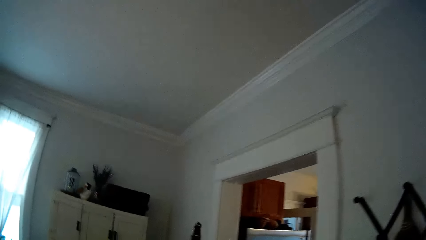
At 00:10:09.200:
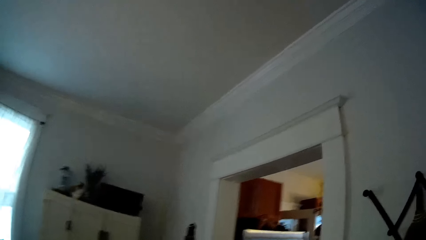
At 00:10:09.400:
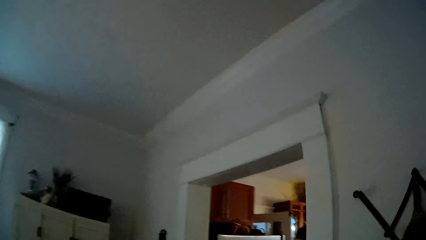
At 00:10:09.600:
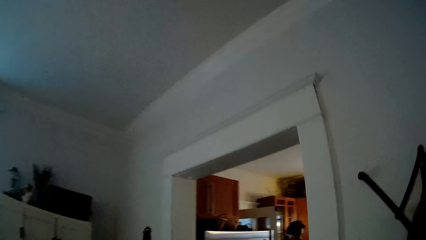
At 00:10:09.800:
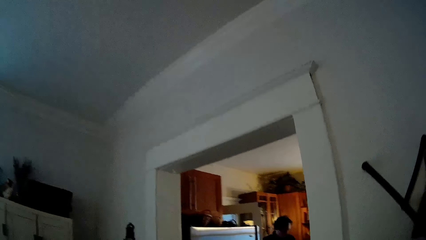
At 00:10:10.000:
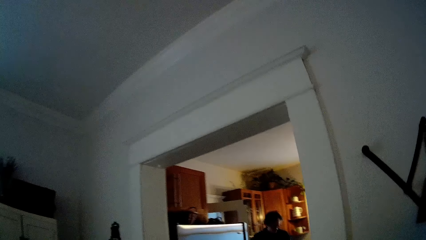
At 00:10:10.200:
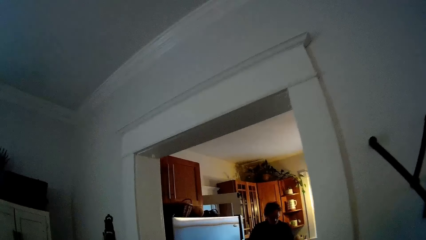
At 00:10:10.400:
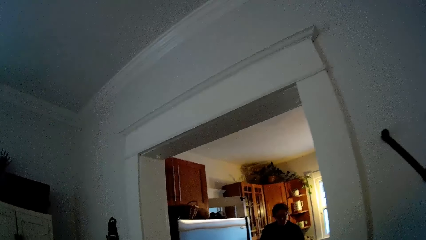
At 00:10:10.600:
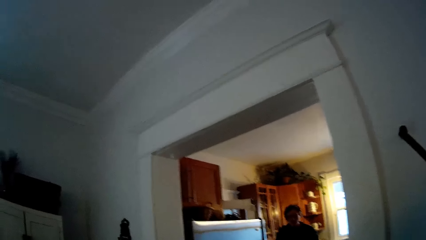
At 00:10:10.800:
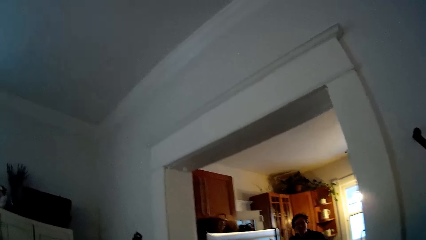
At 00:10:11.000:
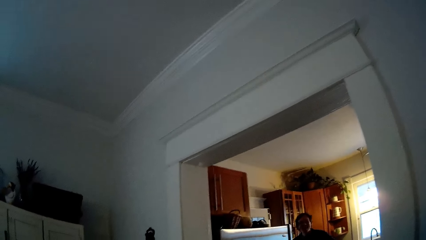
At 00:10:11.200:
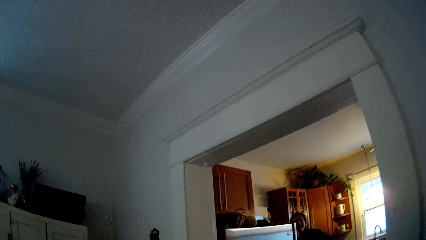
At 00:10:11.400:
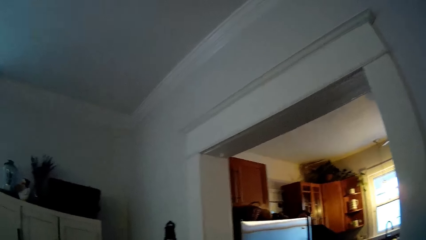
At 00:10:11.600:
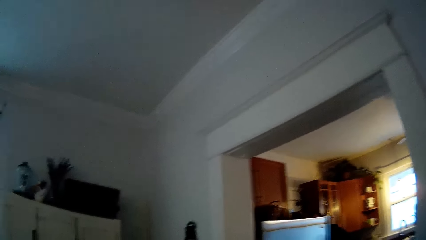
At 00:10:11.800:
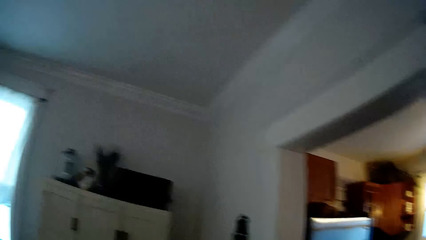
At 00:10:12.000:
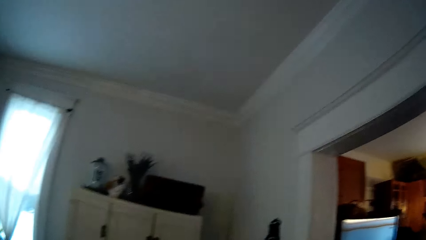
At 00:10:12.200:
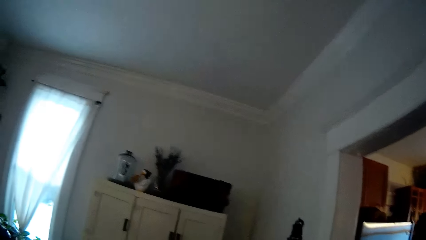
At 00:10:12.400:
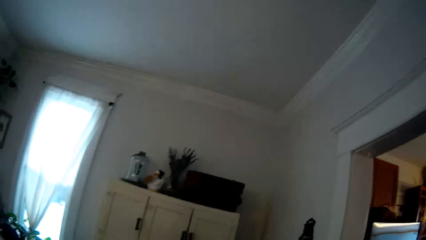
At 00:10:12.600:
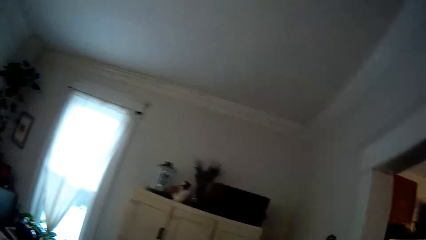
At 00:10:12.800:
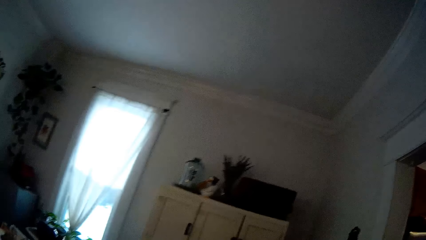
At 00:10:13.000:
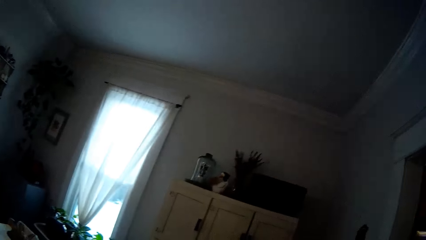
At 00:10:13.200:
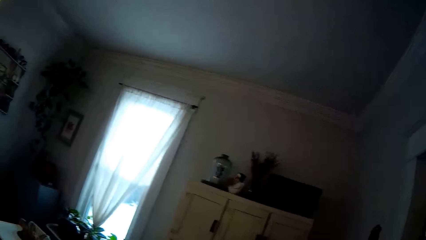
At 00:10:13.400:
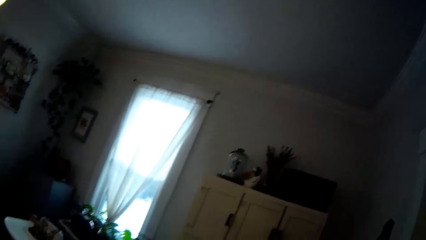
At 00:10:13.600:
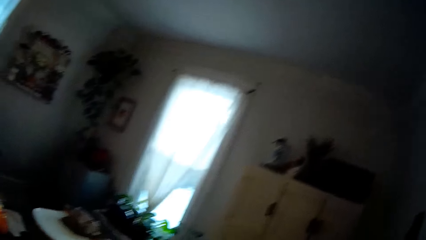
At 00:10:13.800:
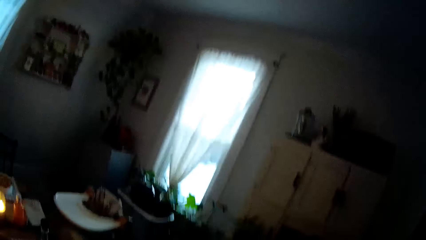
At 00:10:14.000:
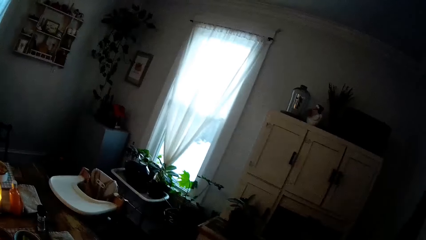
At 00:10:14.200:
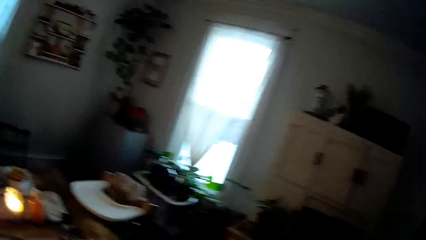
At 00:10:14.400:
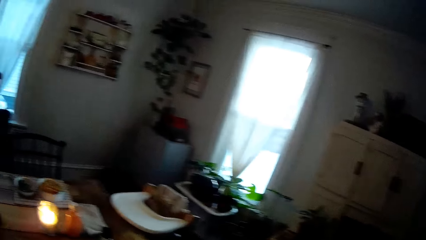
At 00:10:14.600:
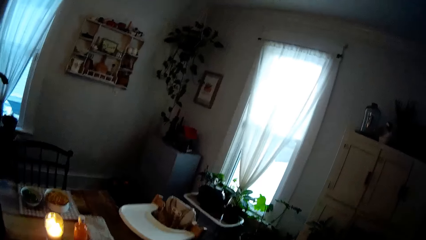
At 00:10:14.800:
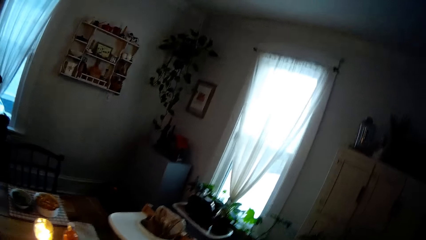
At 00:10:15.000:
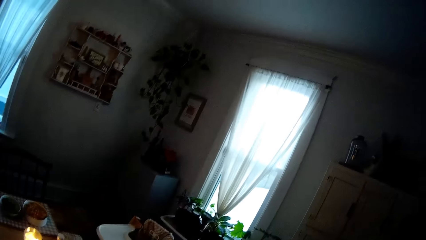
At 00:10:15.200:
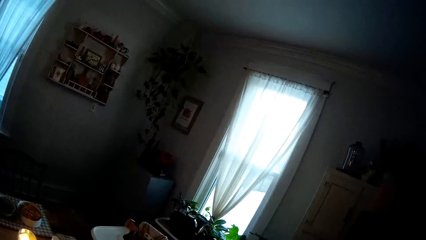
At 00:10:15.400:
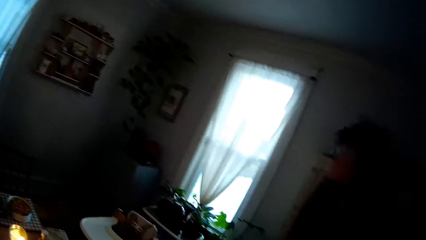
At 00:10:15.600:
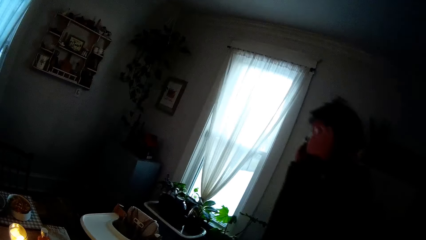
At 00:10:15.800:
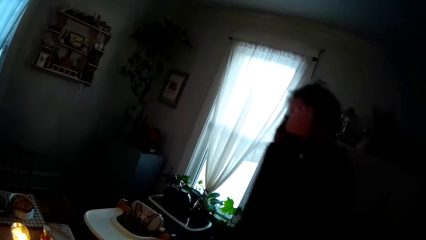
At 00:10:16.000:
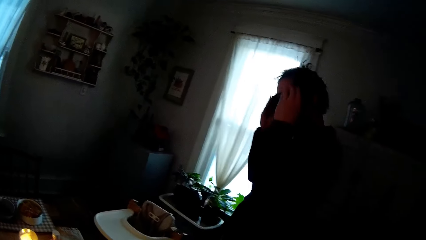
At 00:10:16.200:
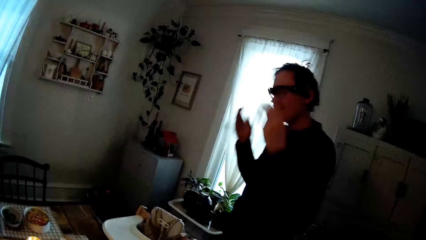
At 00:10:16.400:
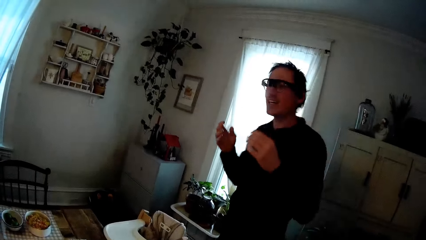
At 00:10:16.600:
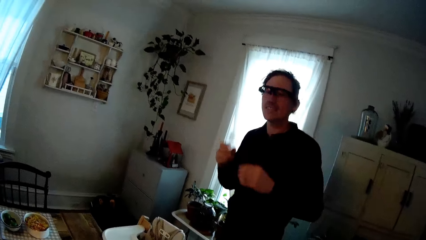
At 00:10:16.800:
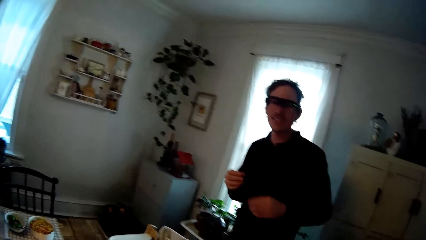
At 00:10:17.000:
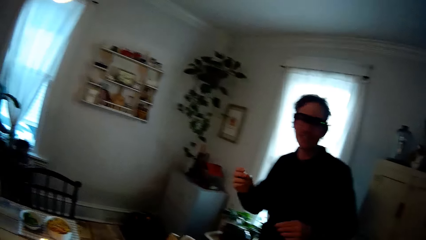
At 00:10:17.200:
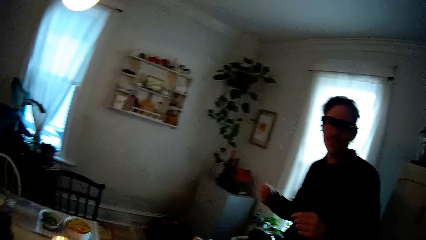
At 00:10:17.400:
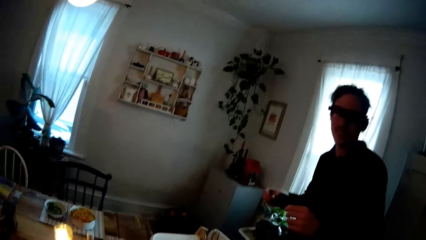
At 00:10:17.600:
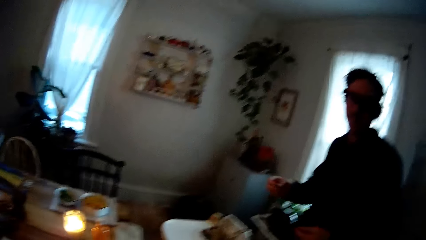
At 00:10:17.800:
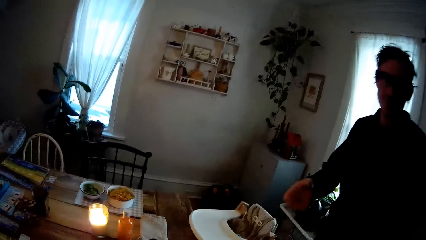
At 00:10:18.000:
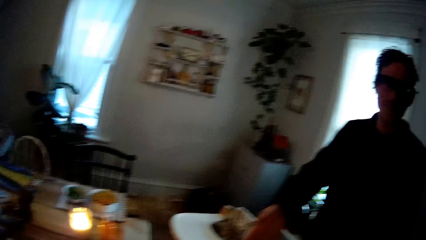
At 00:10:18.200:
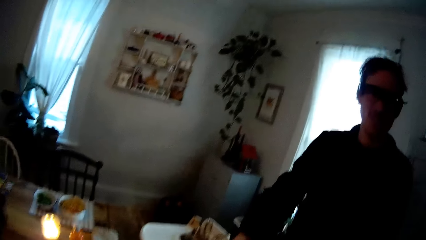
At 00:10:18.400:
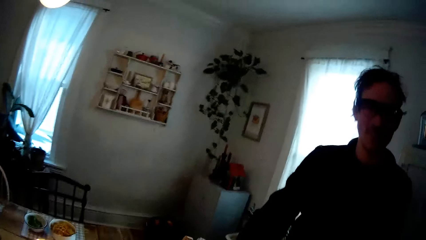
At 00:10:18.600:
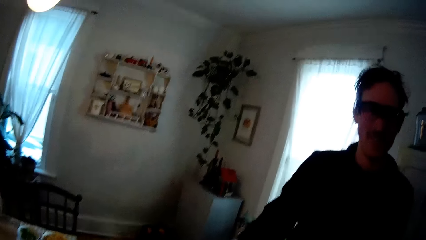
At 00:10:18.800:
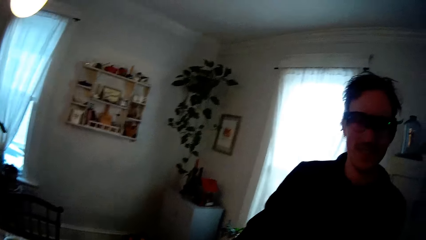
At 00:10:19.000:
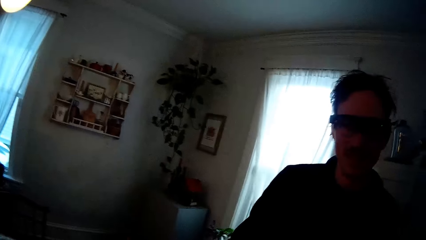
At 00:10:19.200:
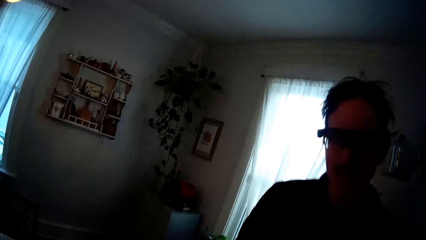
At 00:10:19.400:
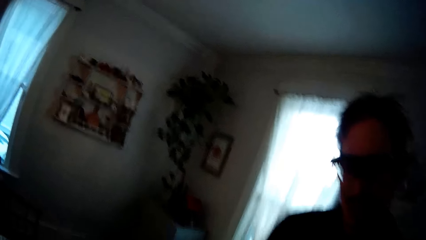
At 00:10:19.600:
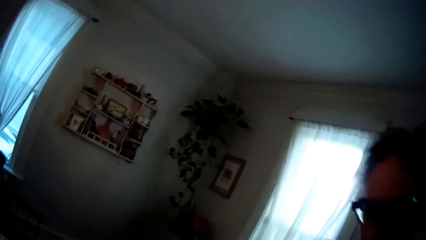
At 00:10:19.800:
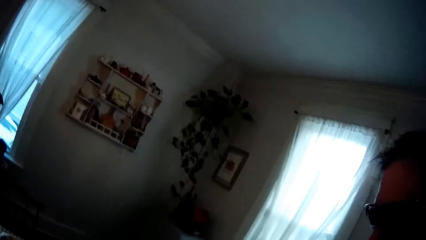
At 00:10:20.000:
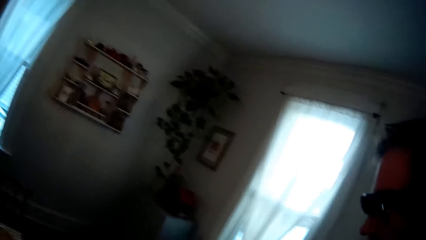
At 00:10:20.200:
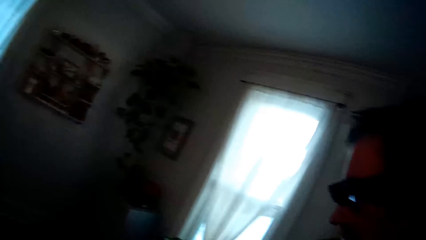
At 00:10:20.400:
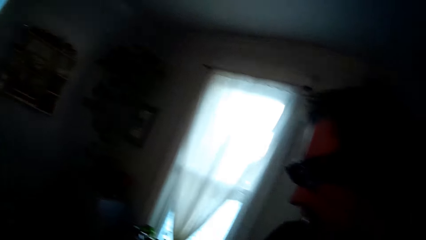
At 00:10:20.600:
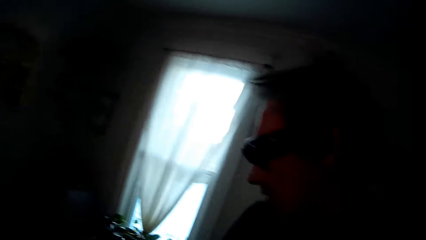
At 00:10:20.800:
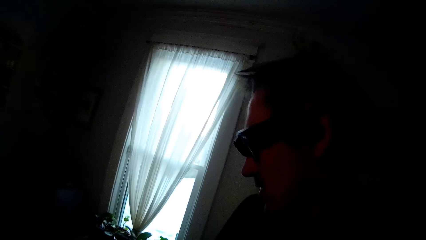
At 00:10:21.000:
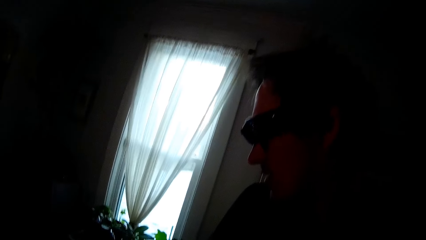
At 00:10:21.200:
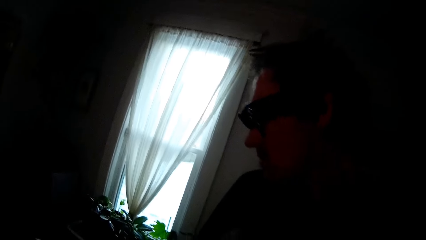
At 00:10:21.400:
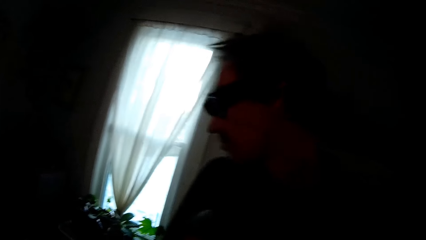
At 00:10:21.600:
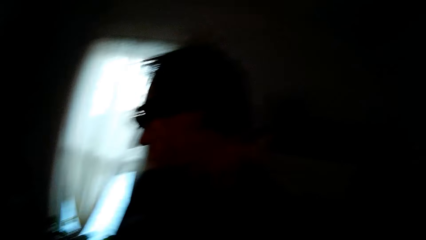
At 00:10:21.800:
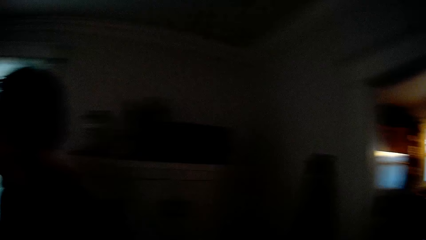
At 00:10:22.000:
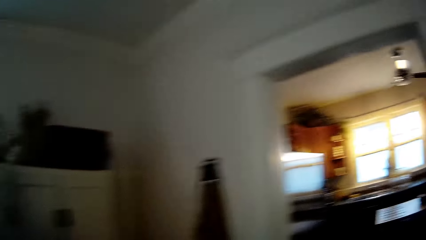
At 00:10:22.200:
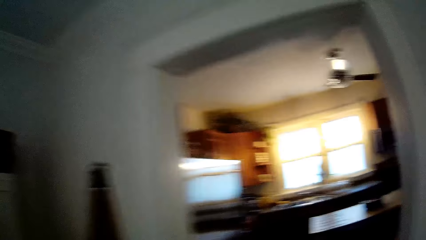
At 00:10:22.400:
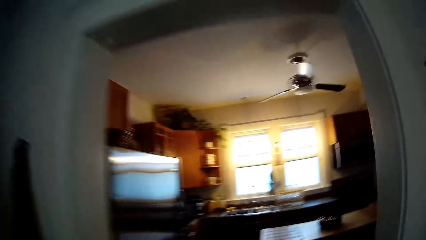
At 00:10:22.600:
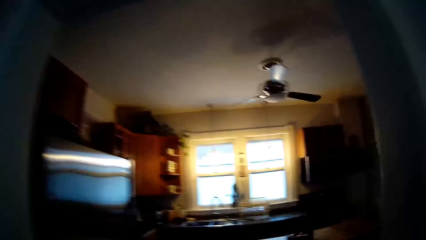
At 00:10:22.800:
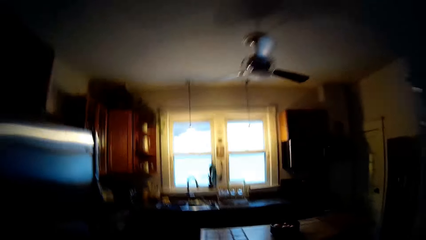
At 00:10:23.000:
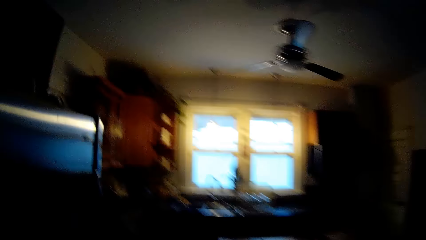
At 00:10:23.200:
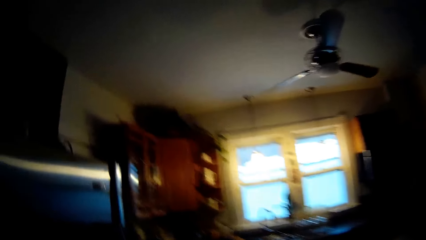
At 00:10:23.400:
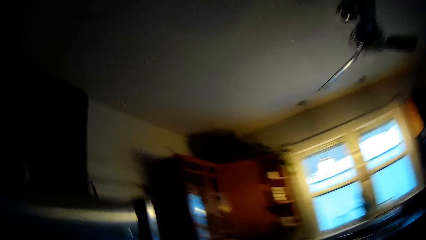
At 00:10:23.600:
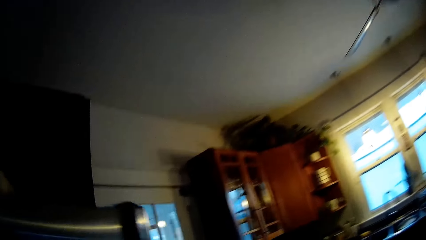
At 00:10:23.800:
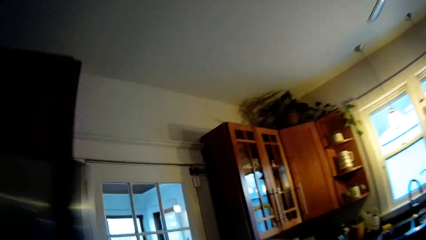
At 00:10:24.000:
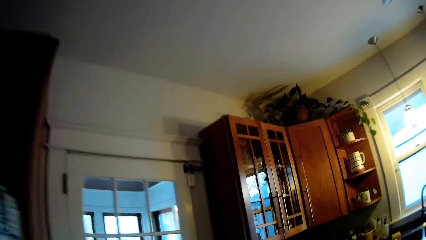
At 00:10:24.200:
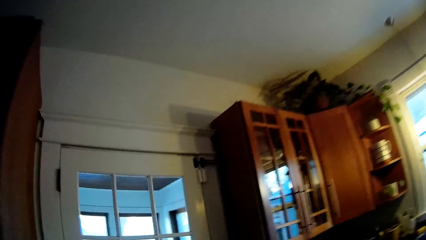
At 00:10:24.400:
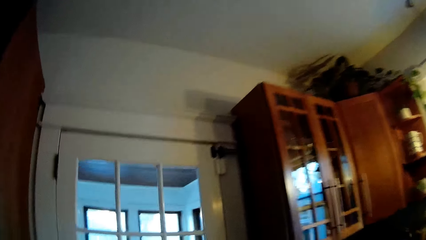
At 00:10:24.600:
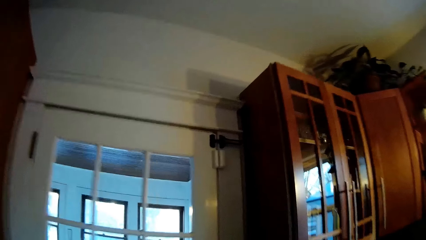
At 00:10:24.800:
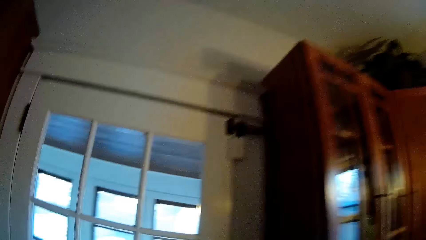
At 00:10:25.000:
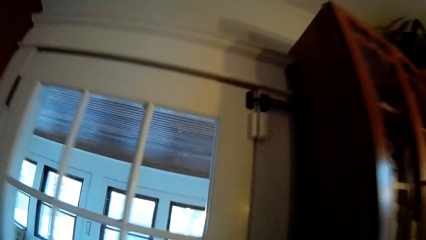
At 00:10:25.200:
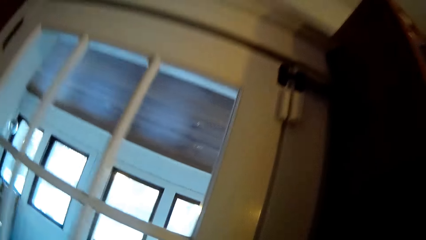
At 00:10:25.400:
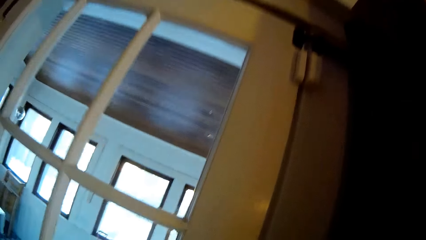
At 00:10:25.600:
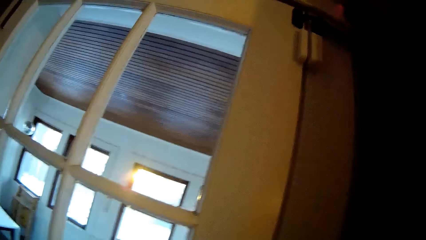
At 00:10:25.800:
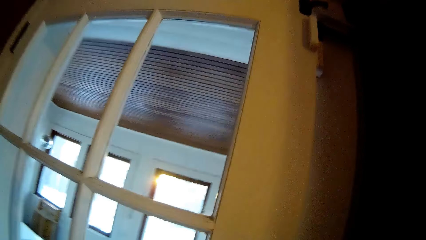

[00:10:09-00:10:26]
A man closes the kitchen door with his right hand. The camera wearer walks around the house. She talks with the man. She walks around the house again. The man touches his glasses with both hands. The man looks around the house. The man touches a plate on the table with his right hand. The camera wearer passes the baby in her hand to the man. The man looks around the house again. The camera wearer walks into the kitchen. She walks around the house.
